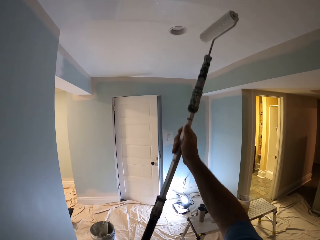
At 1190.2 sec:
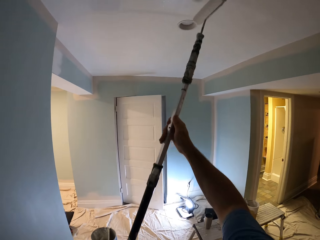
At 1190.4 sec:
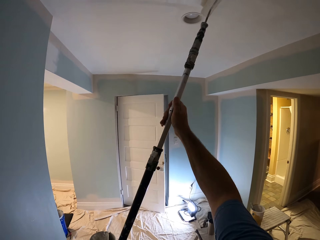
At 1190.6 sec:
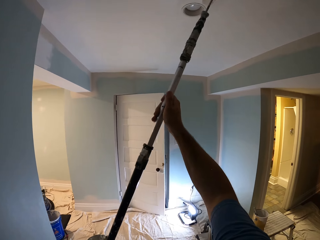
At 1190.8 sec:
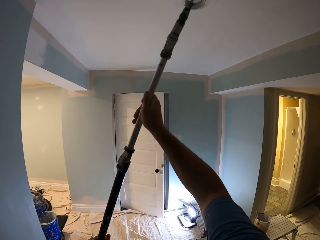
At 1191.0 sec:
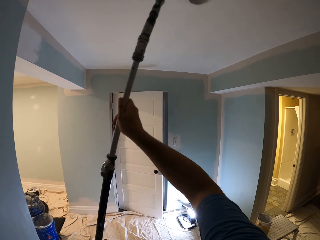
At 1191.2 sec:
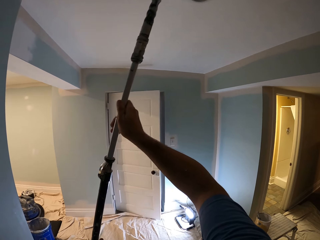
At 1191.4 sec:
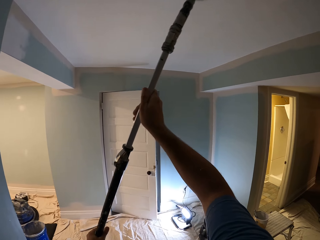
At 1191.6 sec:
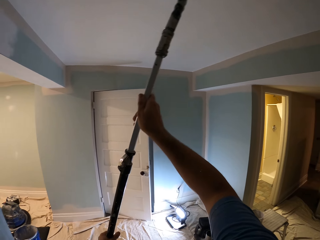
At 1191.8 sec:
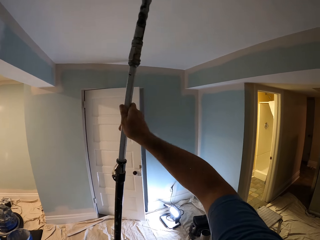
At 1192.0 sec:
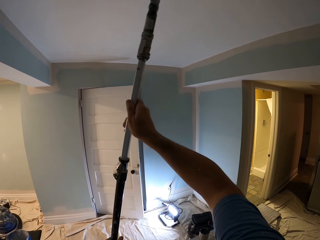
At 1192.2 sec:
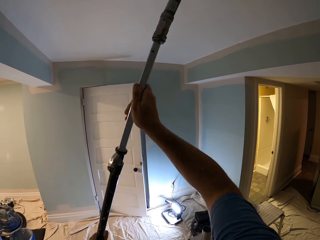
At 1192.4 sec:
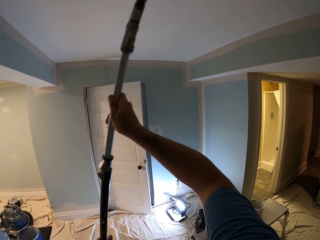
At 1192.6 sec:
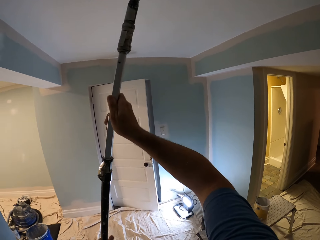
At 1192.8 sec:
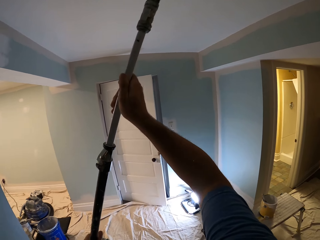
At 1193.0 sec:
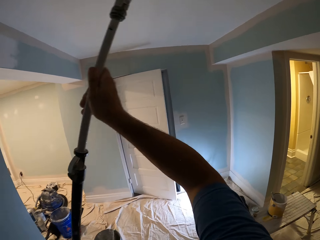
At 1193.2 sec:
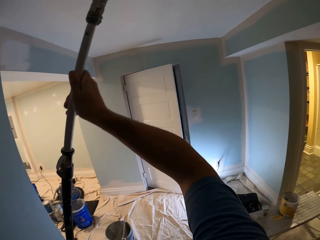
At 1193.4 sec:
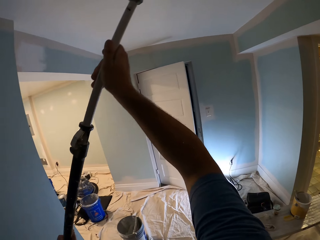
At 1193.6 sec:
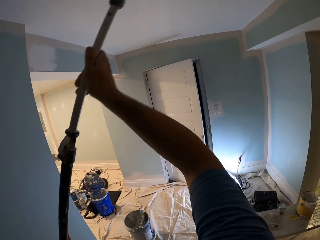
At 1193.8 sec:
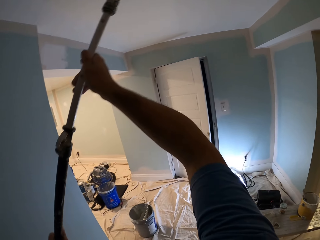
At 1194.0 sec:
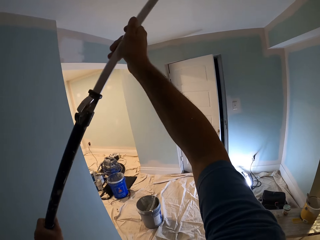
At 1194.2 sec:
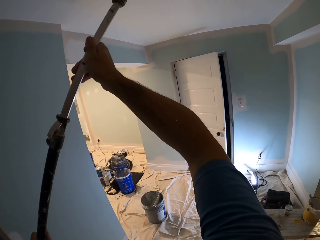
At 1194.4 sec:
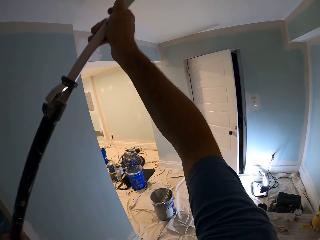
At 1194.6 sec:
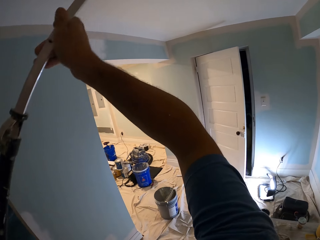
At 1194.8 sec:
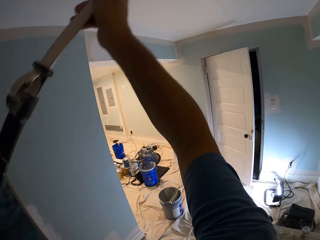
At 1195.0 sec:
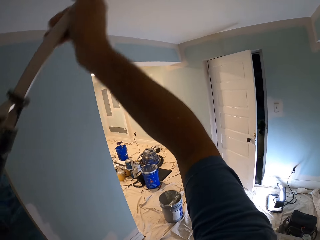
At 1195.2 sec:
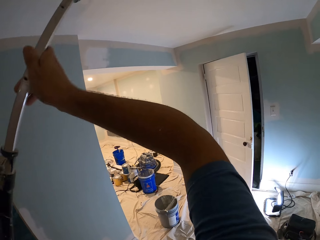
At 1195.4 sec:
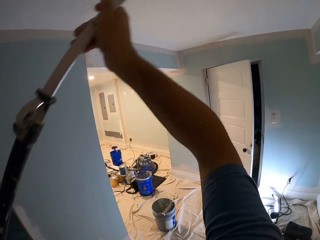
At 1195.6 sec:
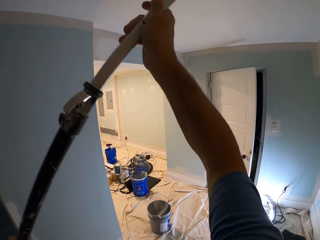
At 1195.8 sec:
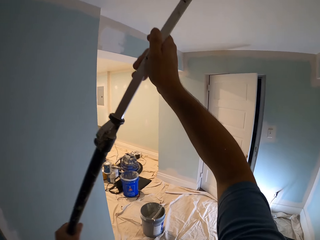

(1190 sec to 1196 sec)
The camera wearer paints the ceiling with the paint roller.

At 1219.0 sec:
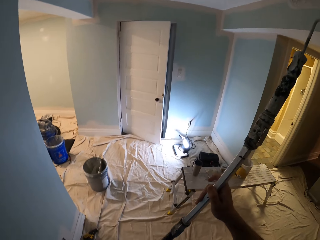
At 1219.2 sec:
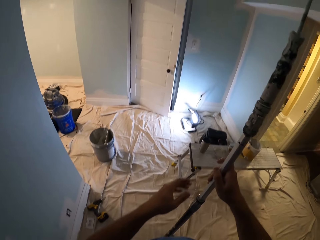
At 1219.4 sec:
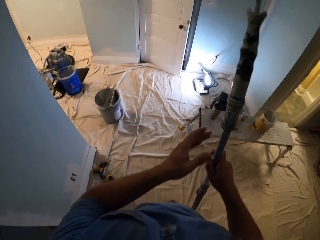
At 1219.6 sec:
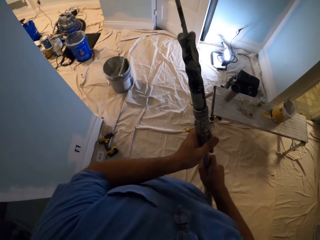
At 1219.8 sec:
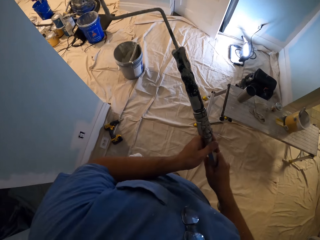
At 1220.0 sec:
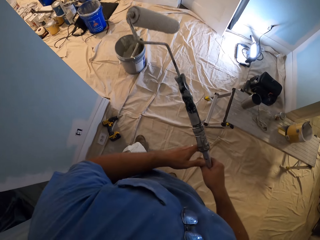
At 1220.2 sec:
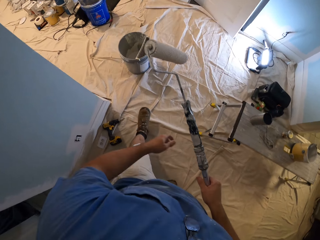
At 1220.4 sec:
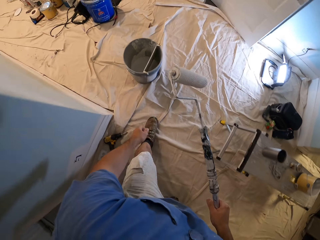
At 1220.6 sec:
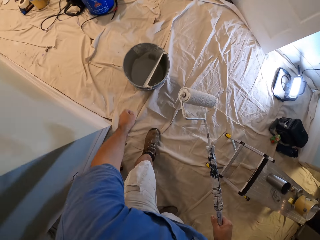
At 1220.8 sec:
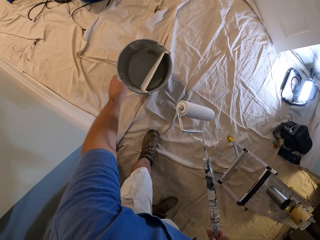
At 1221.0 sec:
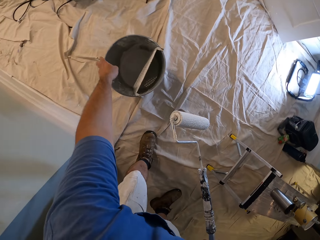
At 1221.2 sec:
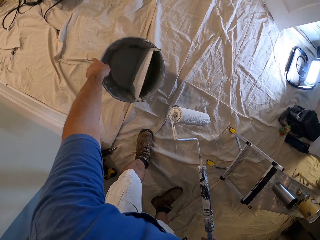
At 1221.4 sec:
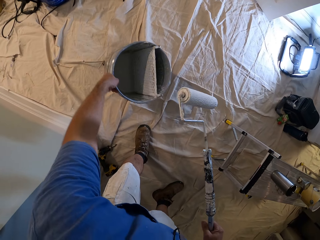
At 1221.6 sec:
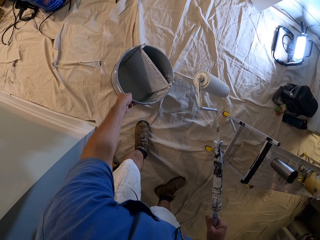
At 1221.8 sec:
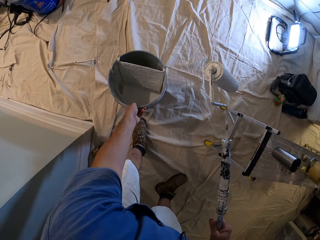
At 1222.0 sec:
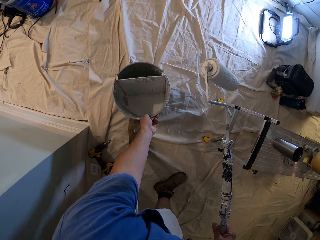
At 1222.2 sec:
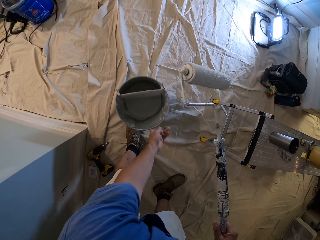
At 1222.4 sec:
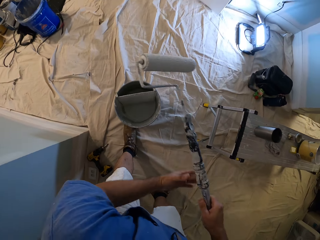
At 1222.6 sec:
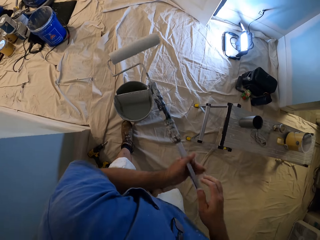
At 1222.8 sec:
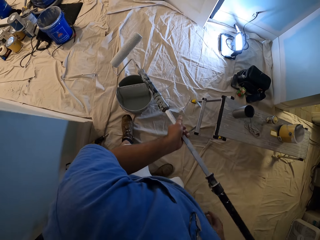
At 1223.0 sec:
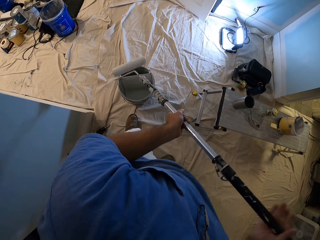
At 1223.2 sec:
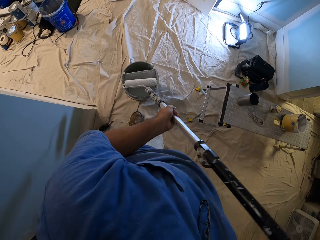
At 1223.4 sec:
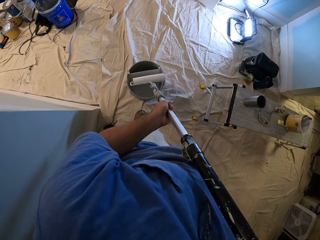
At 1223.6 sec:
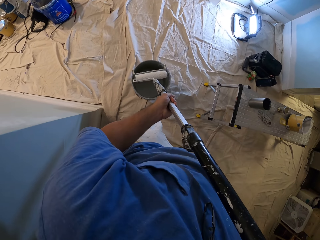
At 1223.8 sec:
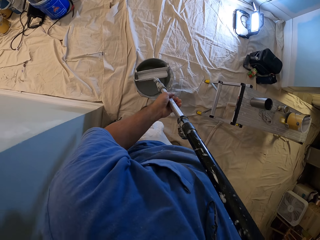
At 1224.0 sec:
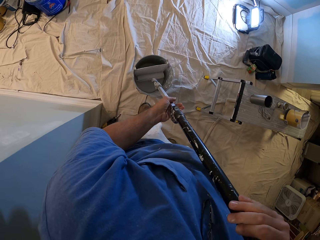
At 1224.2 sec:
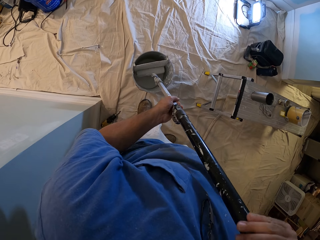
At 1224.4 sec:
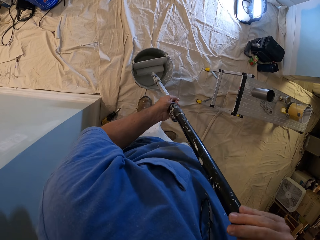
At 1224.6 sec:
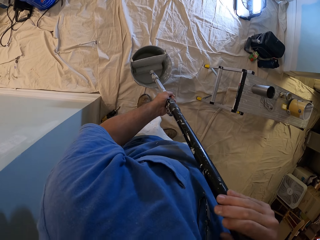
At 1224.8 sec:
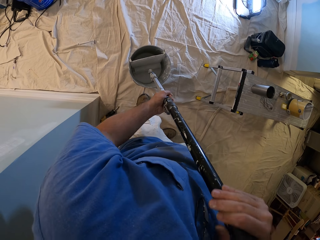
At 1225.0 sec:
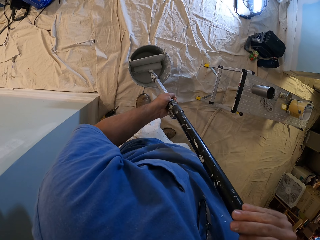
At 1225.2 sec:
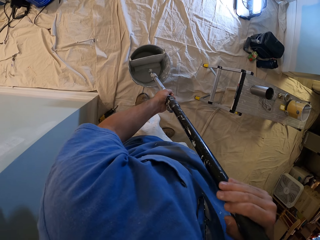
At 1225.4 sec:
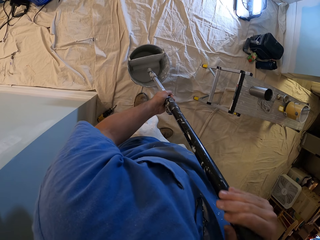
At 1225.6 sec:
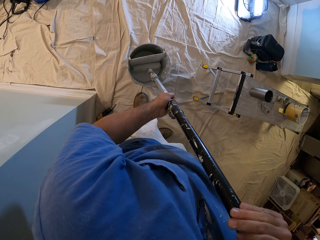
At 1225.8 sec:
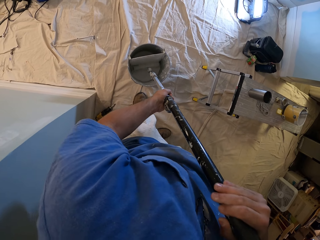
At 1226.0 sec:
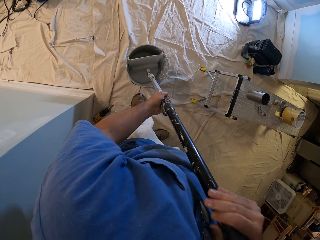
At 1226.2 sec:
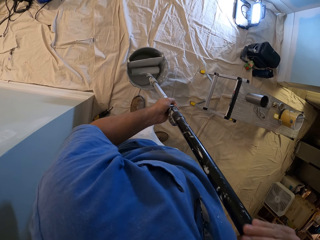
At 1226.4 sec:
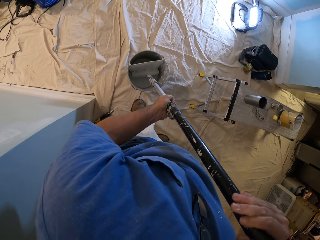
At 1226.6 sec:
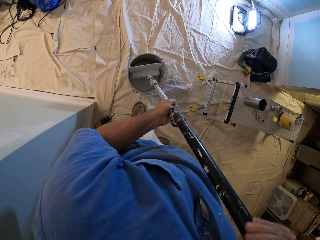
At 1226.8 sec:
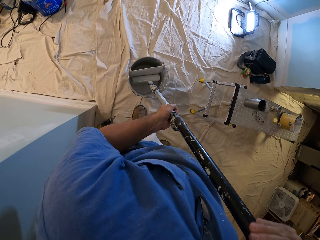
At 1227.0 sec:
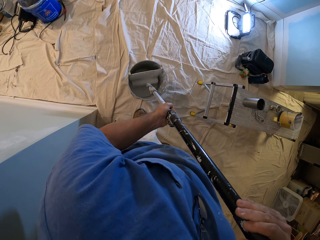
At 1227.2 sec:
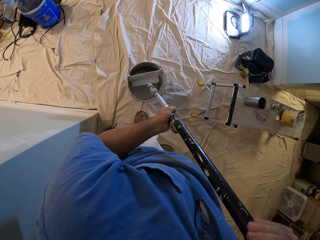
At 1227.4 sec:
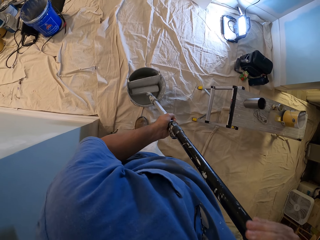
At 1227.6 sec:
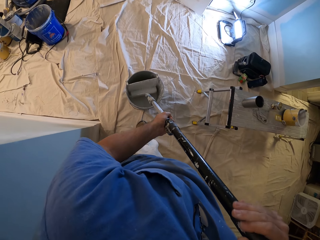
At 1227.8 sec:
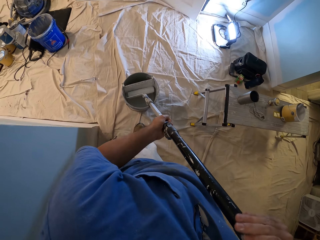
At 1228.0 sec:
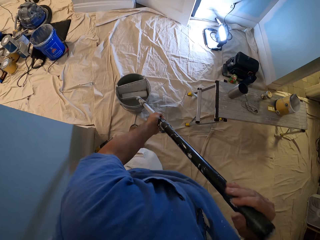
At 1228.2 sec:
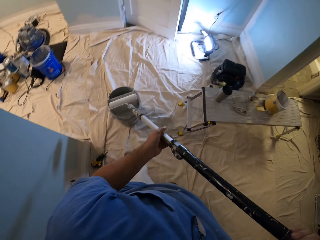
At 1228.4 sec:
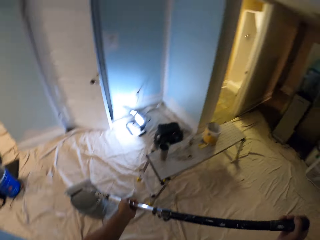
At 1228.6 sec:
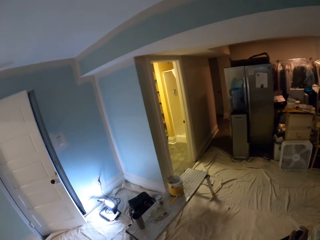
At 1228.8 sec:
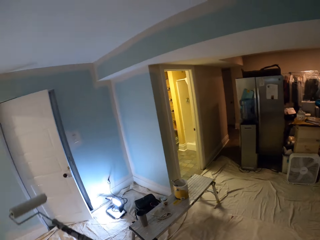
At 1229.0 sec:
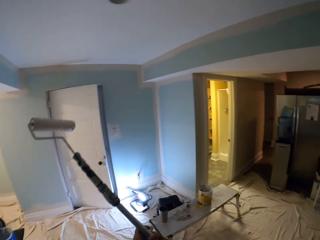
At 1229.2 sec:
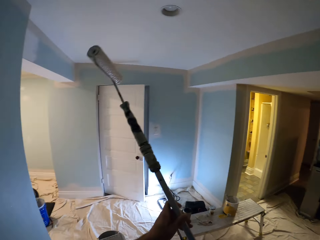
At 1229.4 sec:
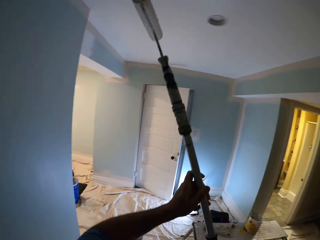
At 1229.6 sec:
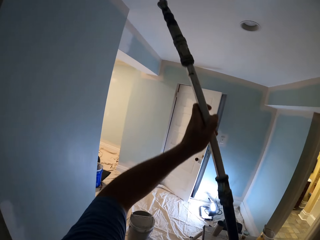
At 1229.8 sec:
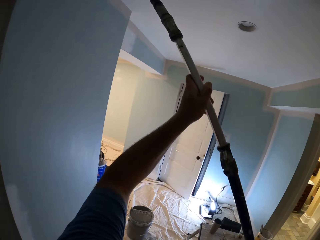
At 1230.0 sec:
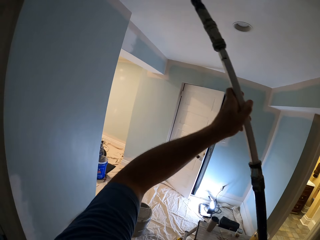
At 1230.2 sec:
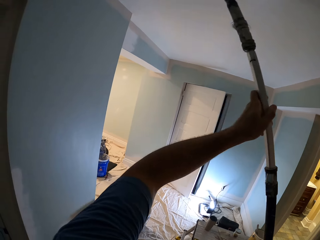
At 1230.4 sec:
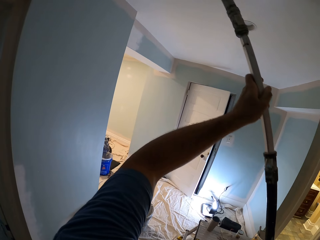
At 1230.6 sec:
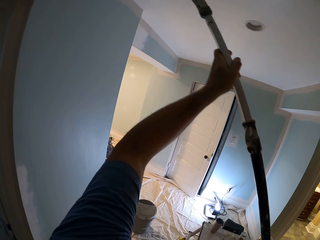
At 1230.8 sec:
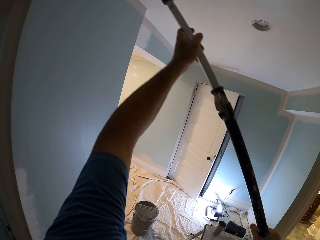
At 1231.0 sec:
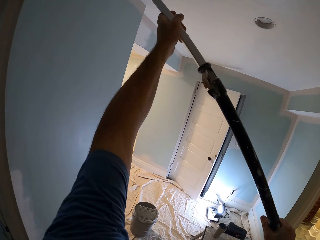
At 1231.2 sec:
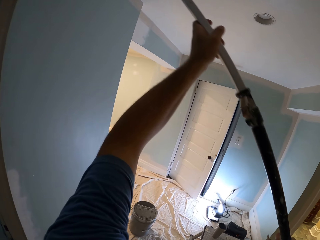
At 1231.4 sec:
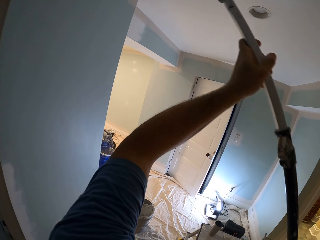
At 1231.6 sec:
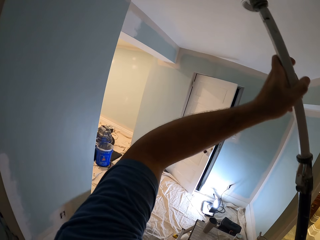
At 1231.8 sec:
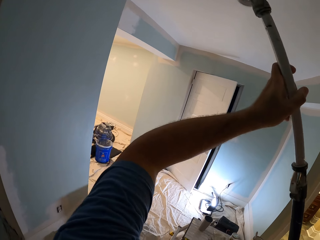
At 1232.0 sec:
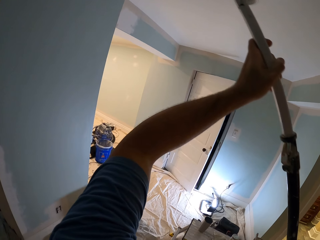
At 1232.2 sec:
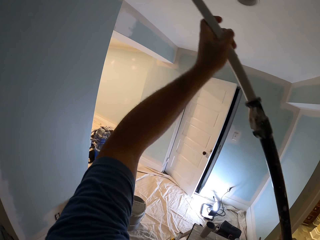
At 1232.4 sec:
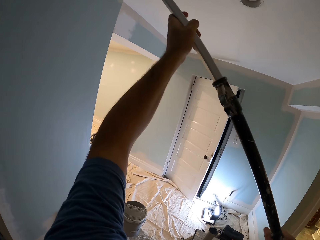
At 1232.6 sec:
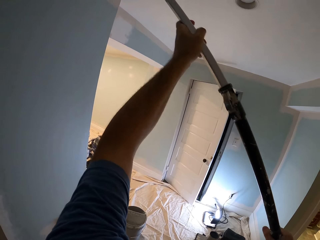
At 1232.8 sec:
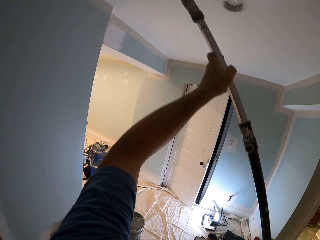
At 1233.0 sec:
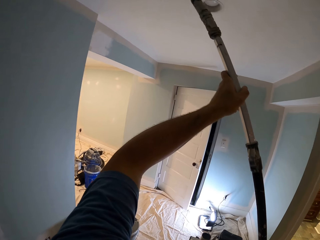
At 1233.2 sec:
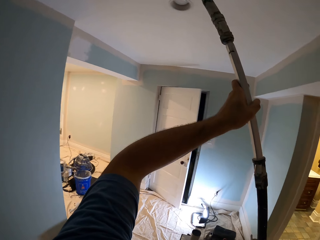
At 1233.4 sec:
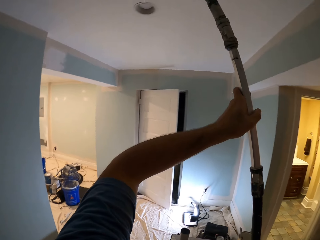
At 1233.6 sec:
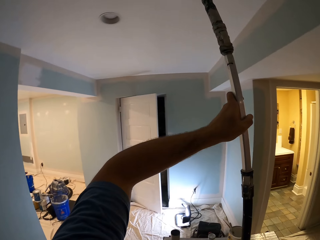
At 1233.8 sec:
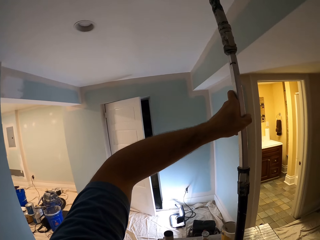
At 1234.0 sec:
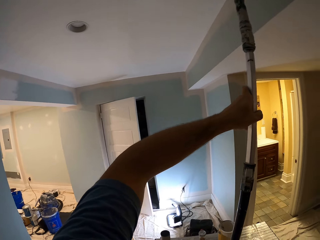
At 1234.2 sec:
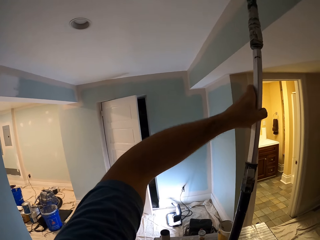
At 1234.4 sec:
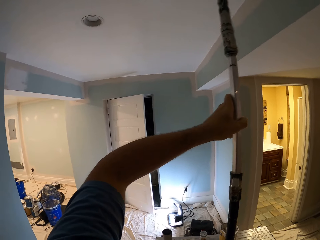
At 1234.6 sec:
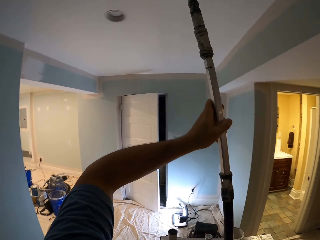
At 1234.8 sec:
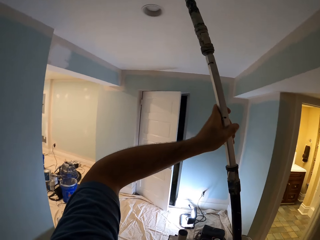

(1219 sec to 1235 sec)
The camera wearer adjusts the bucket of paint. They hold the paint tin. They dip the paint roller in the bucket of paint. They paint the ceiling with the paint roller.
